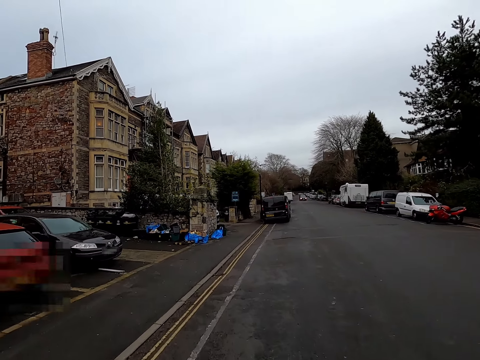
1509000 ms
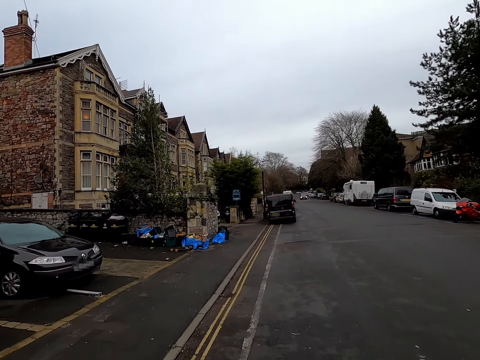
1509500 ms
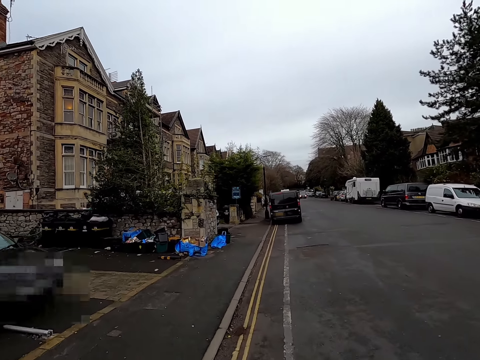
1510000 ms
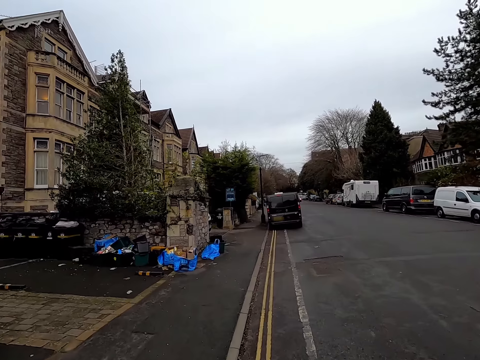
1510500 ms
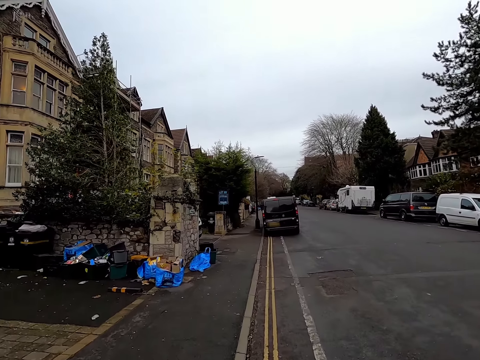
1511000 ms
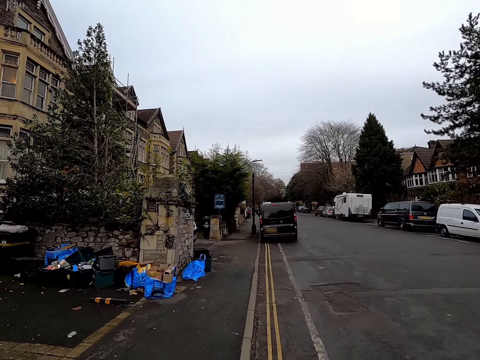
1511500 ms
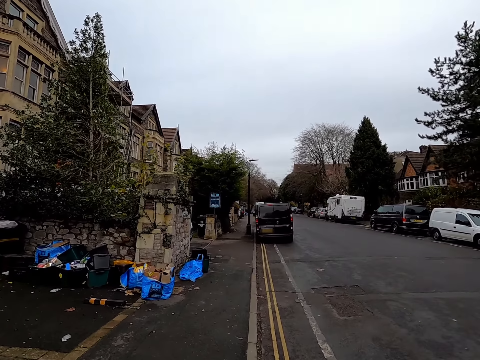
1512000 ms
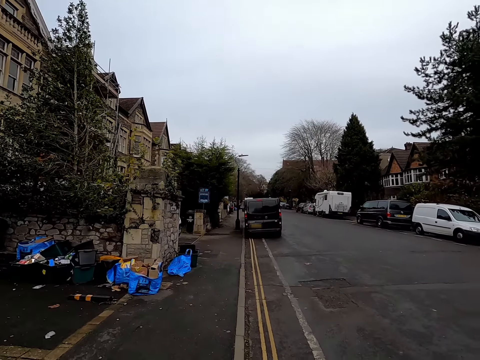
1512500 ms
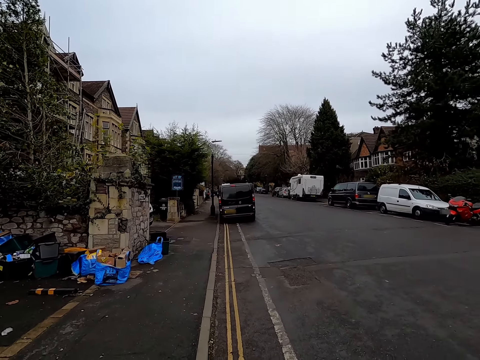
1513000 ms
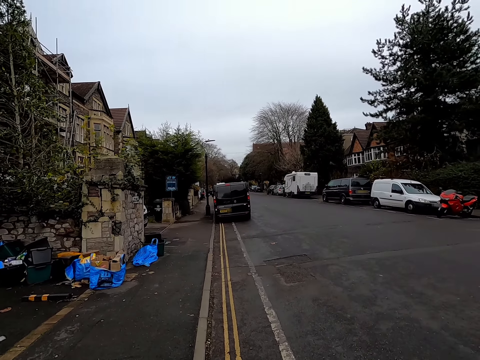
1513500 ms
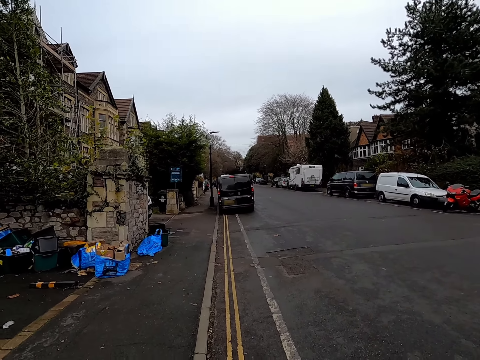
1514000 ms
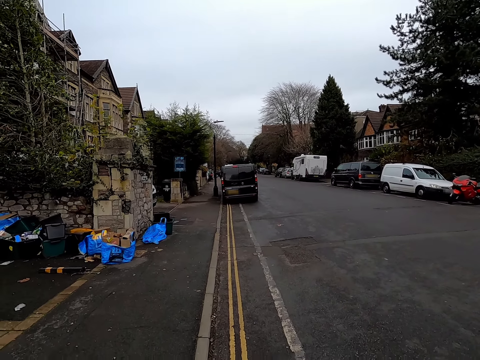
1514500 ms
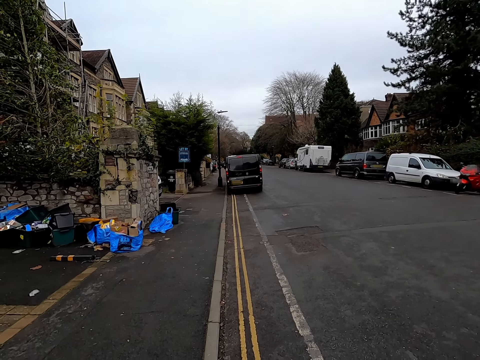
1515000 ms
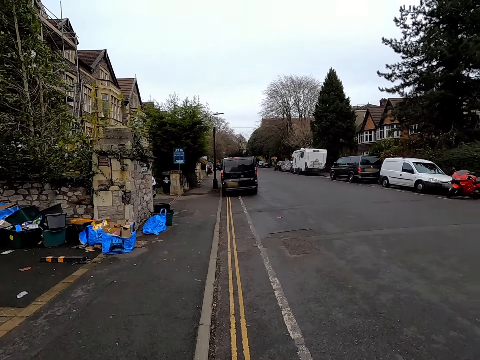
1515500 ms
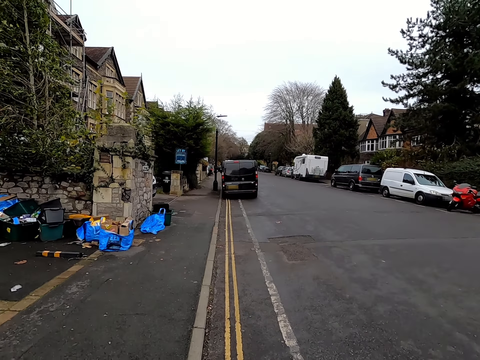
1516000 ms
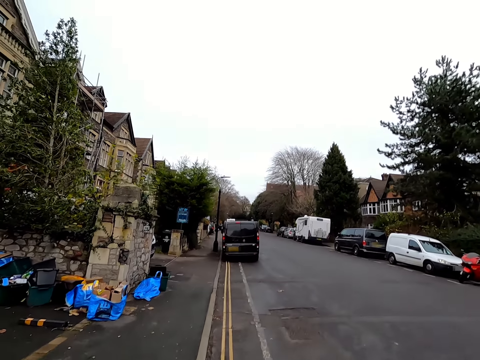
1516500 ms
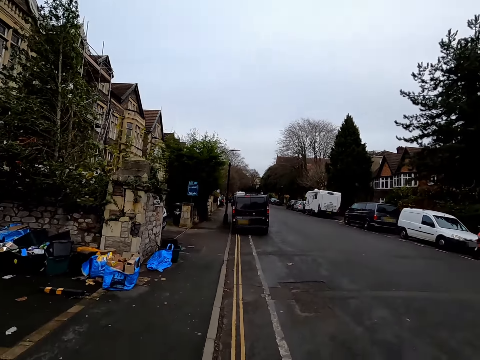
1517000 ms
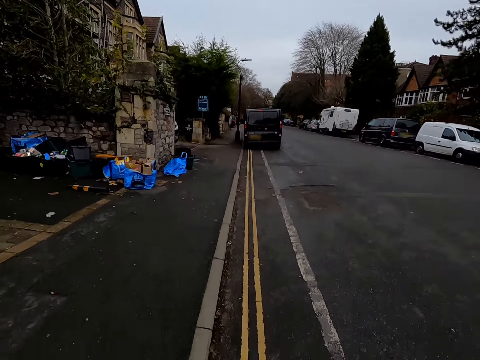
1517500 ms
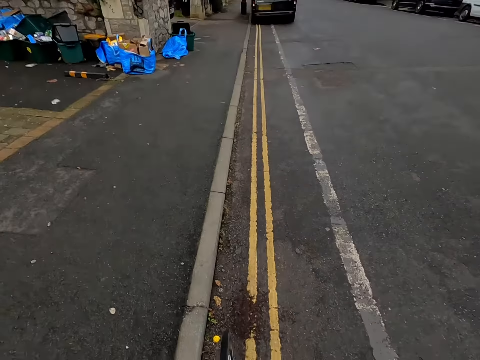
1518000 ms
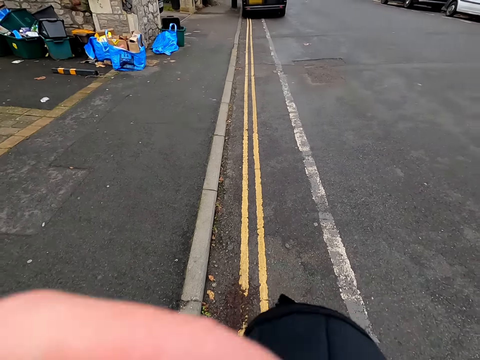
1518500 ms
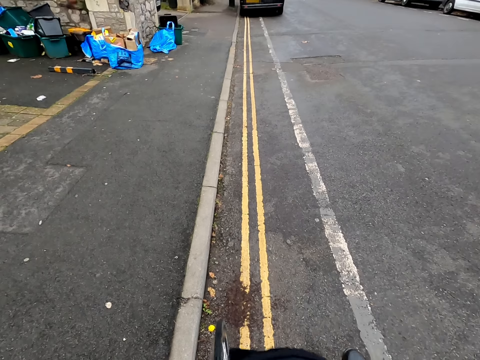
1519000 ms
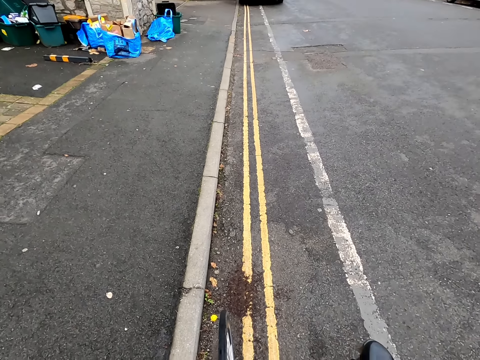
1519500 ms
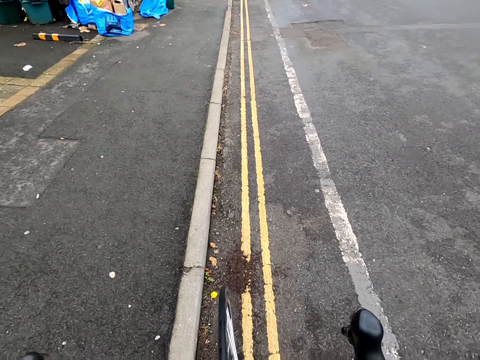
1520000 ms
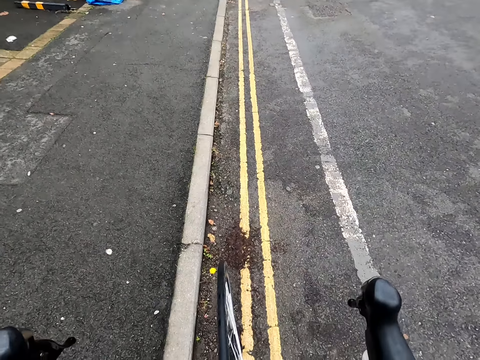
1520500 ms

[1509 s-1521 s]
The camera wearer parks the bicycle on the side of a road.

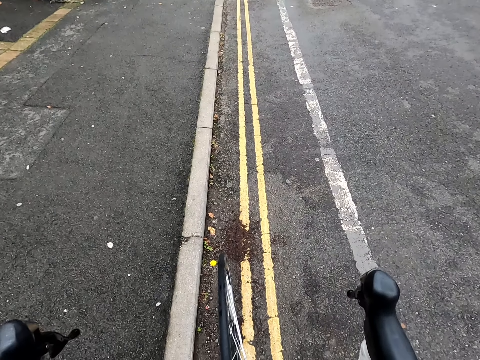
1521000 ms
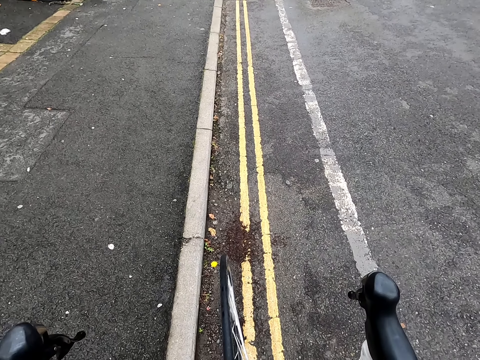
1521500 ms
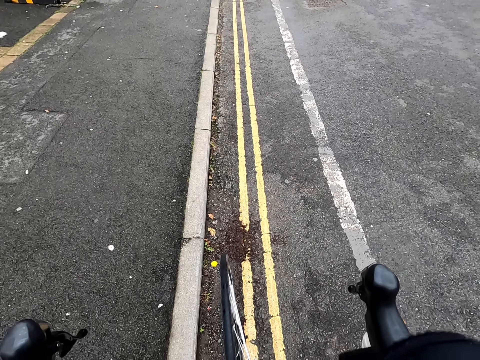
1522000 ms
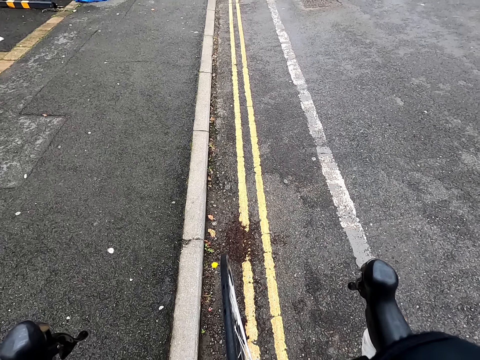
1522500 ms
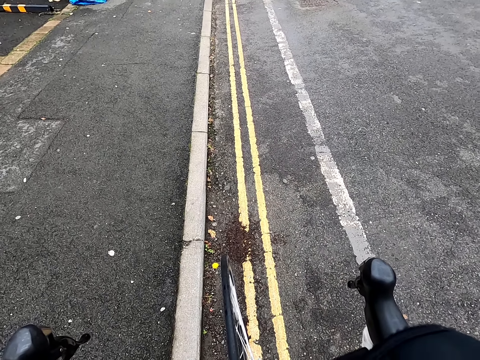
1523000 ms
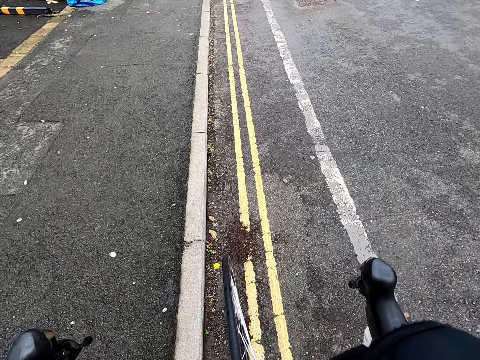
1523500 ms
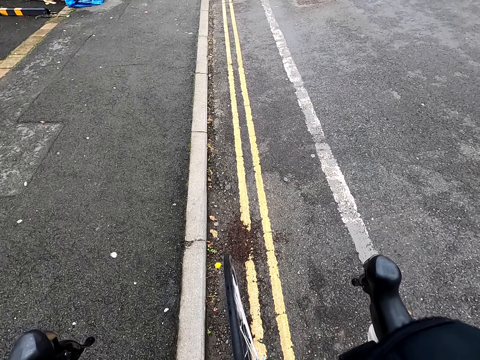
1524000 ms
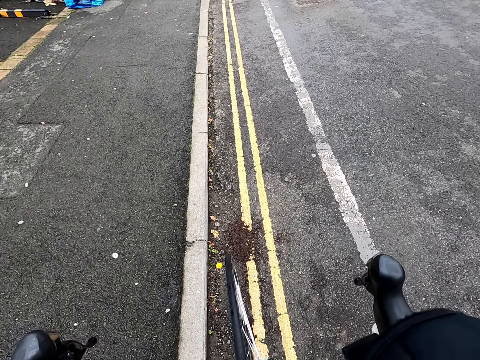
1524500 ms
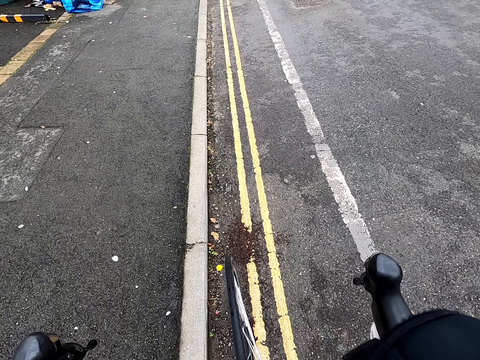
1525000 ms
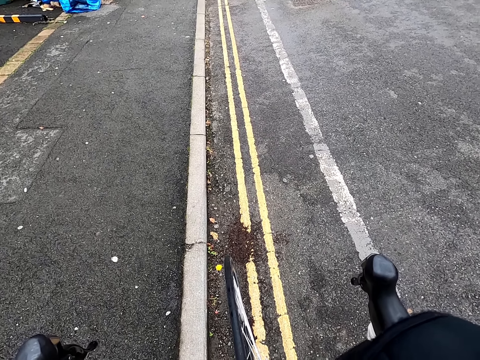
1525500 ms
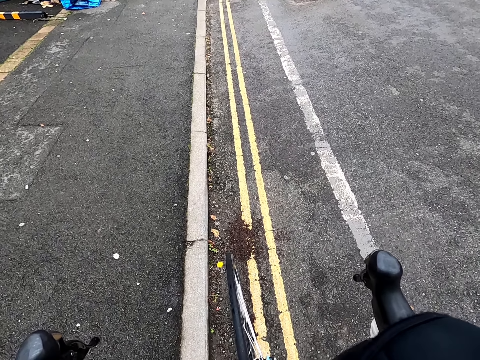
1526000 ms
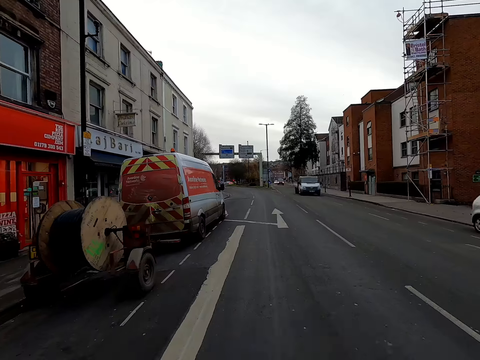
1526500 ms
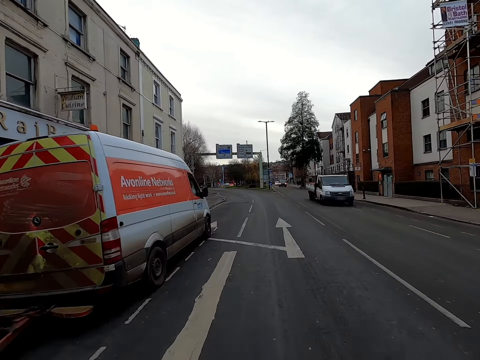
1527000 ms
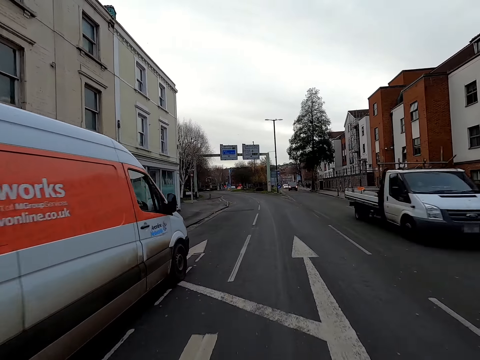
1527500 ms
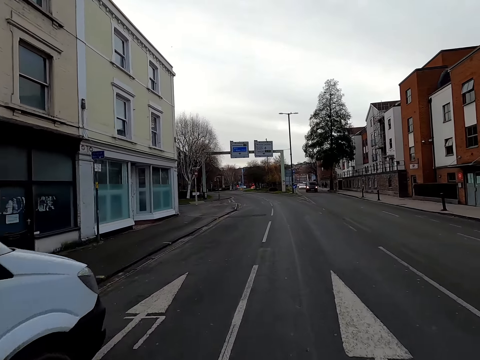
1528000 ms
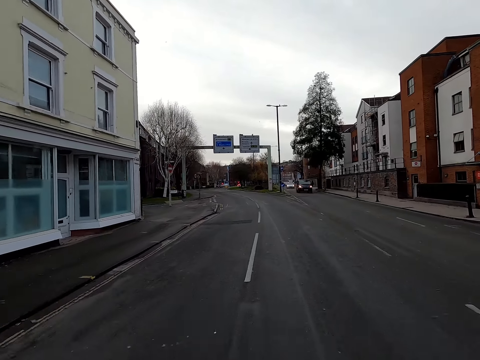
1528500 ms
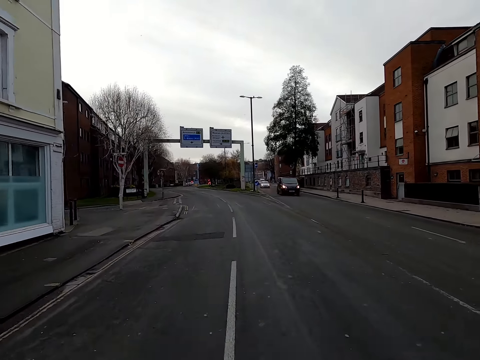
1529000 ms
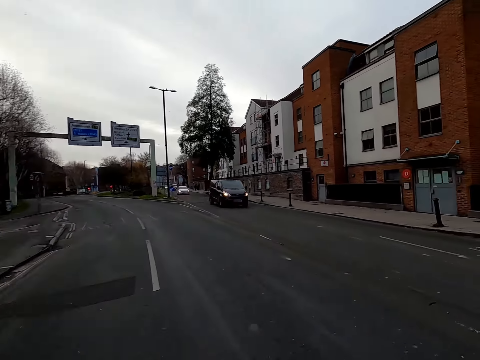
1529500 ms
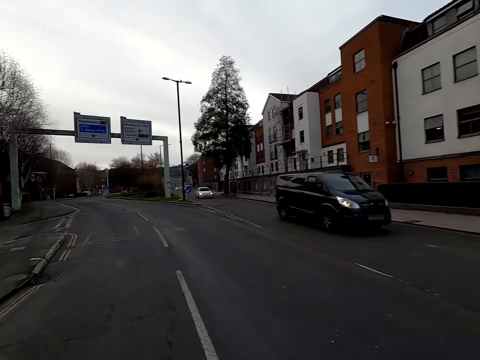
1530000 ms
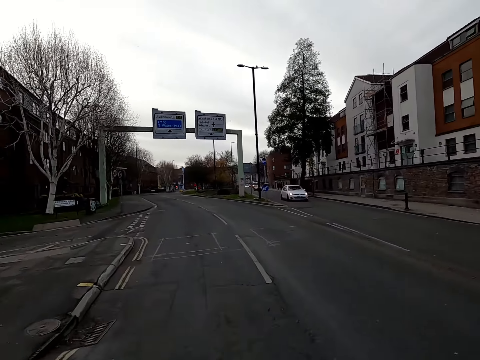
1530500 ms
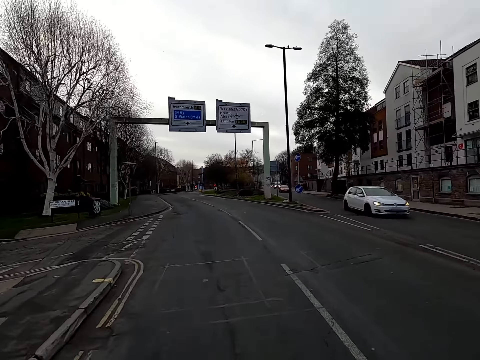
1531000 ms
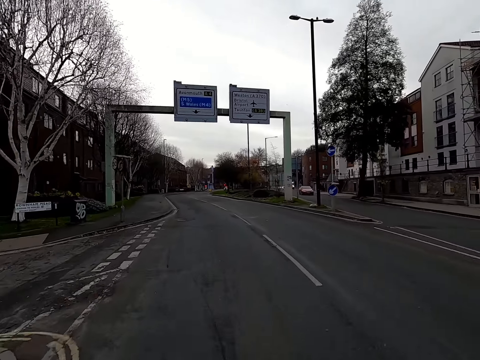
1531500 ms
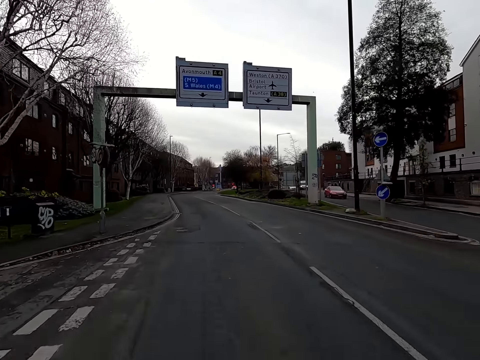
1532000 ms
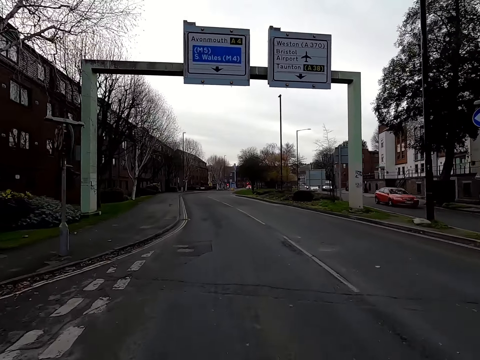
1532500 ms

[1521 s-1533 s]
The camera wearer rides a bicycle on the road.

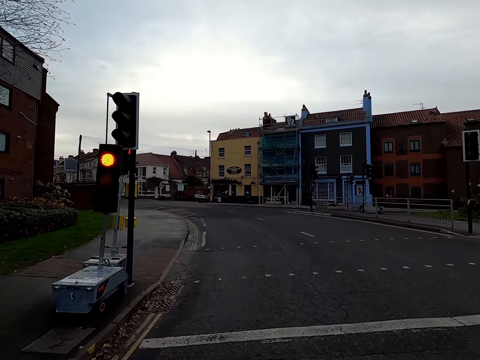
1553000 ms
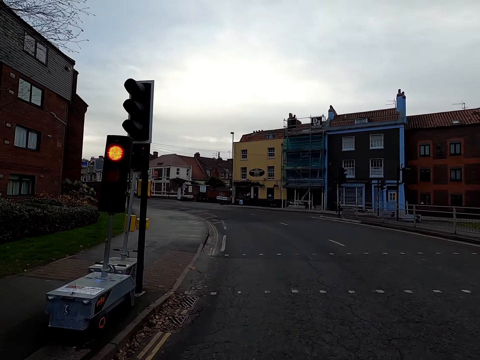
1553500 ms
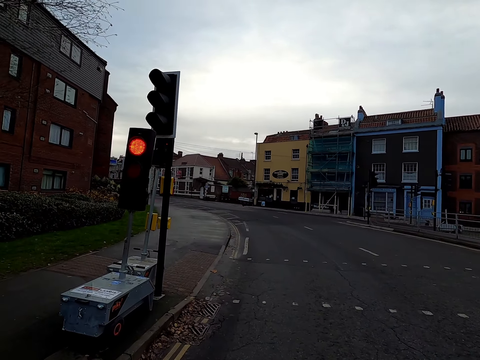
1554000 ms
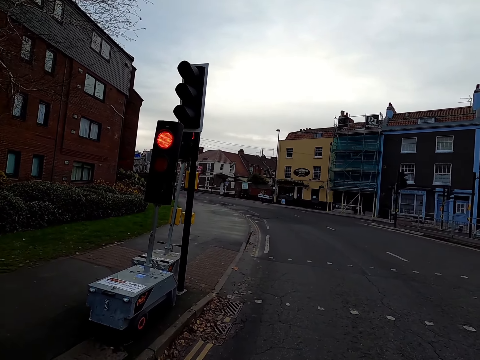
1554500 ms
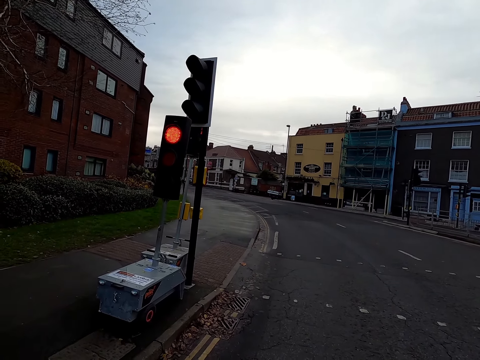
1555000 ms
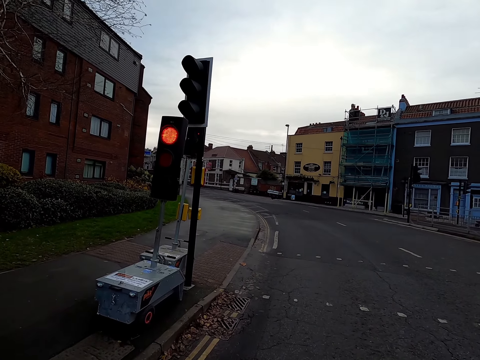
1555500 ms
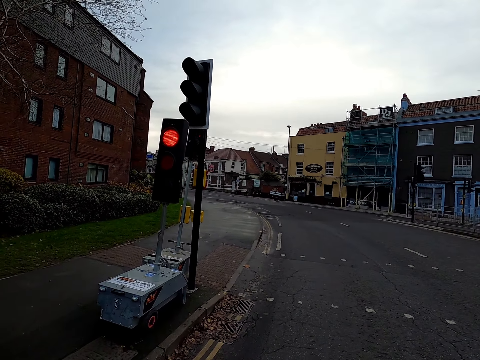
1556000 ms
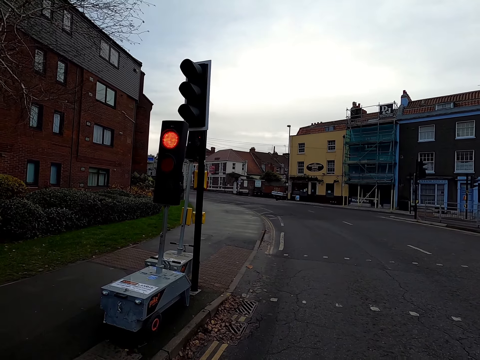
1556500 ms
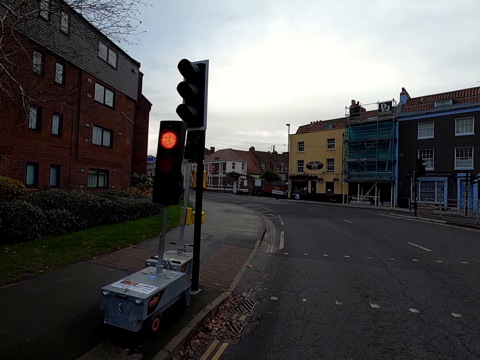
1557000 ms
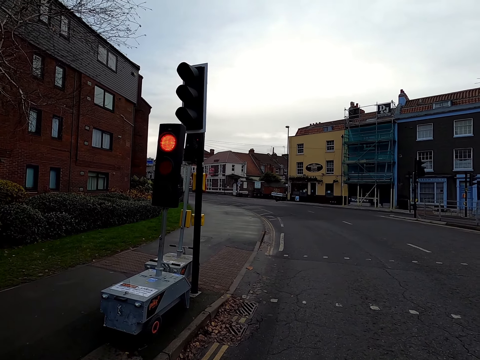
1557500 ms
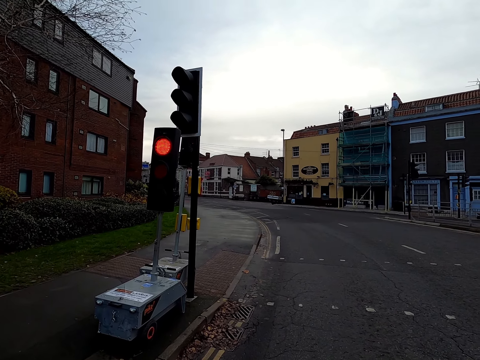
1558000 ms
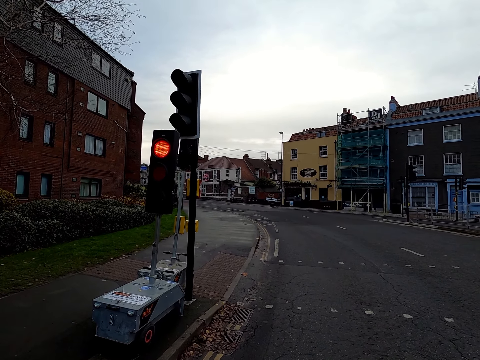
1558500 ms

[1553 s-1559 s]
The camera wearer stops the bicycle at a traffic light.
